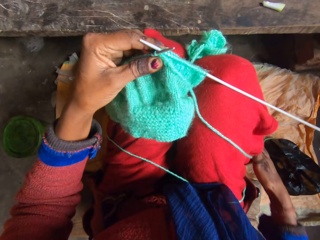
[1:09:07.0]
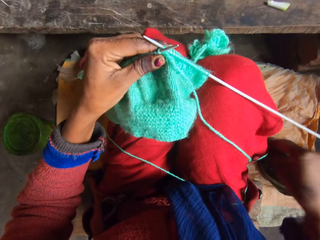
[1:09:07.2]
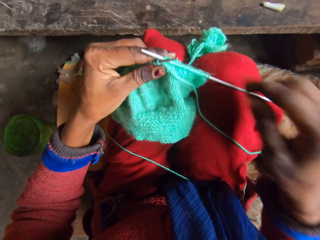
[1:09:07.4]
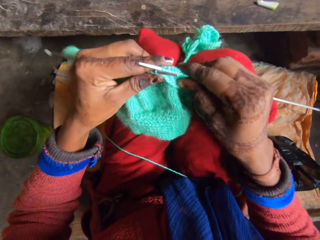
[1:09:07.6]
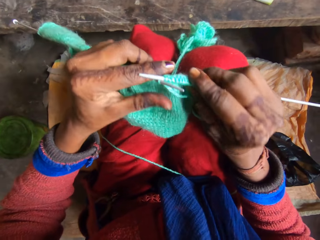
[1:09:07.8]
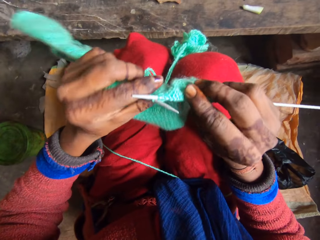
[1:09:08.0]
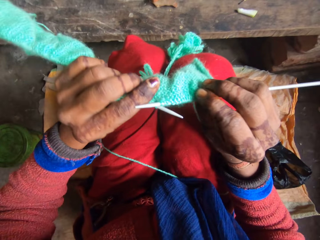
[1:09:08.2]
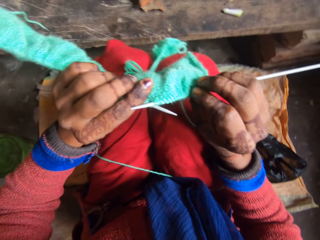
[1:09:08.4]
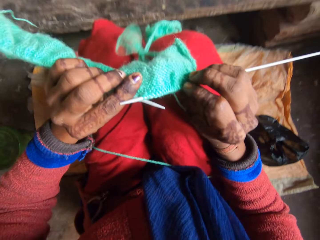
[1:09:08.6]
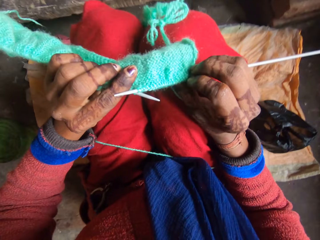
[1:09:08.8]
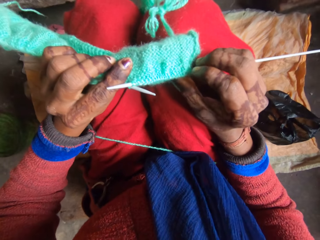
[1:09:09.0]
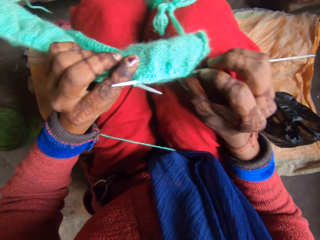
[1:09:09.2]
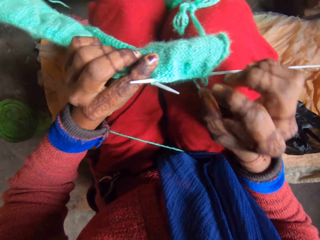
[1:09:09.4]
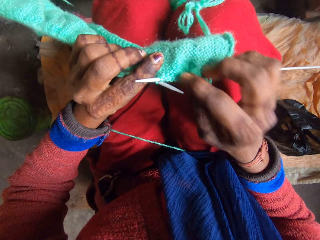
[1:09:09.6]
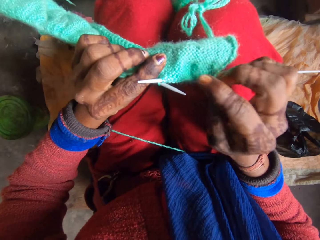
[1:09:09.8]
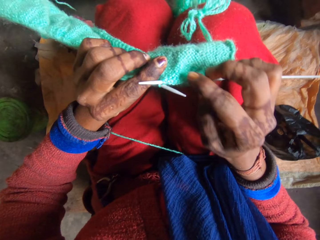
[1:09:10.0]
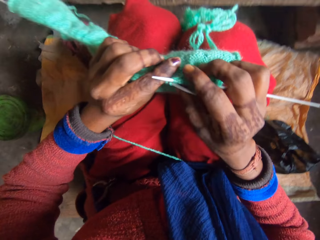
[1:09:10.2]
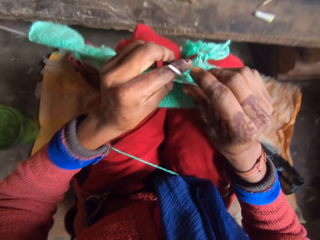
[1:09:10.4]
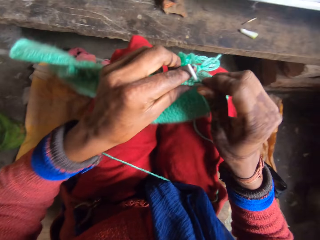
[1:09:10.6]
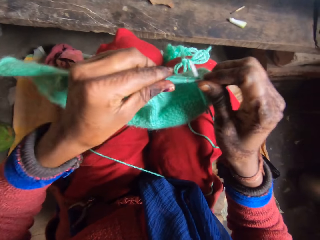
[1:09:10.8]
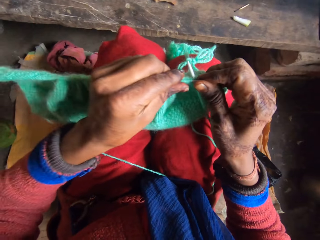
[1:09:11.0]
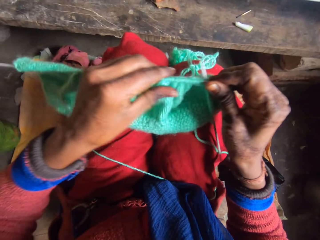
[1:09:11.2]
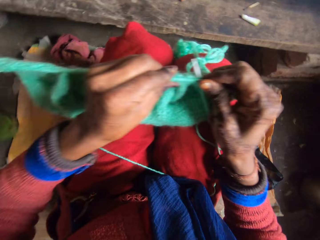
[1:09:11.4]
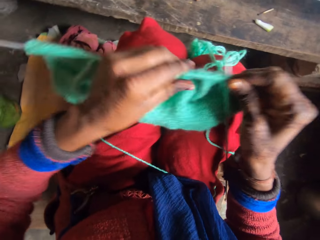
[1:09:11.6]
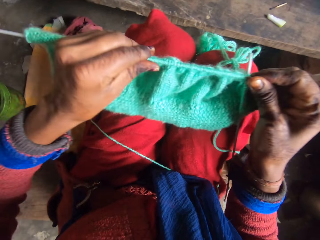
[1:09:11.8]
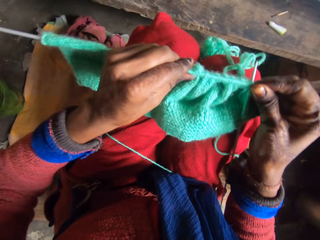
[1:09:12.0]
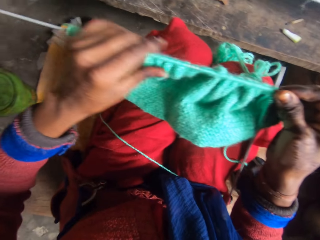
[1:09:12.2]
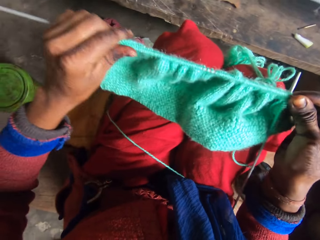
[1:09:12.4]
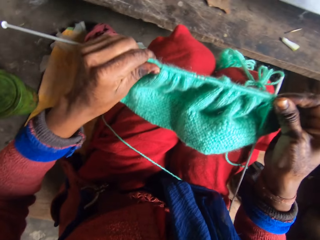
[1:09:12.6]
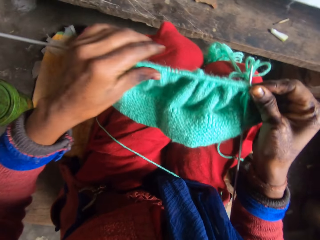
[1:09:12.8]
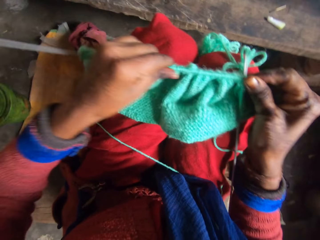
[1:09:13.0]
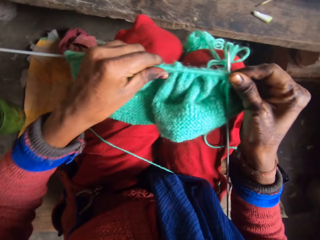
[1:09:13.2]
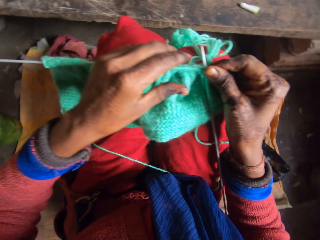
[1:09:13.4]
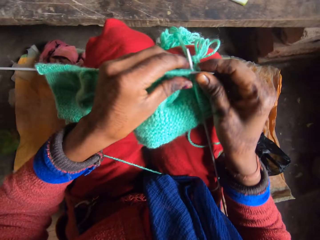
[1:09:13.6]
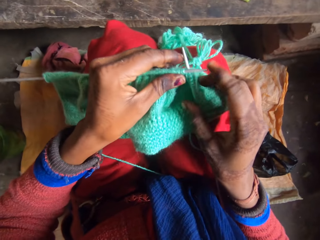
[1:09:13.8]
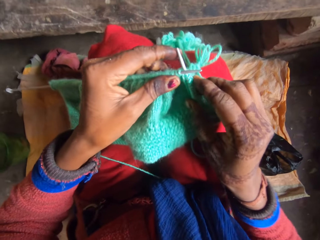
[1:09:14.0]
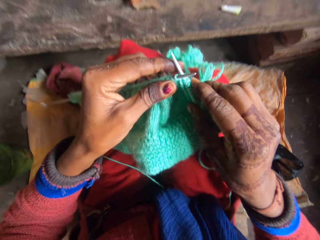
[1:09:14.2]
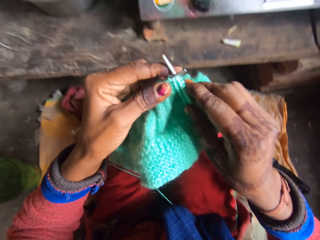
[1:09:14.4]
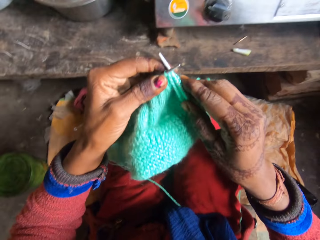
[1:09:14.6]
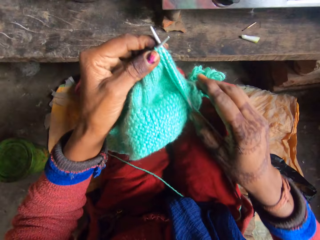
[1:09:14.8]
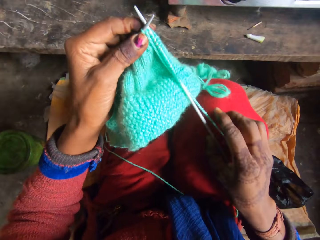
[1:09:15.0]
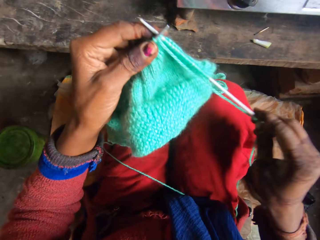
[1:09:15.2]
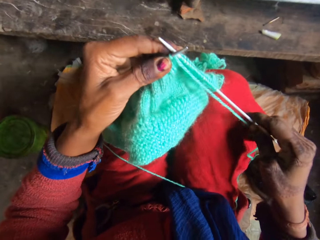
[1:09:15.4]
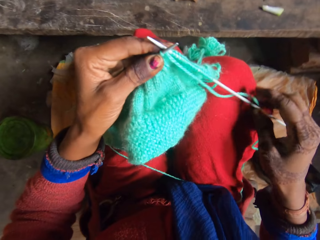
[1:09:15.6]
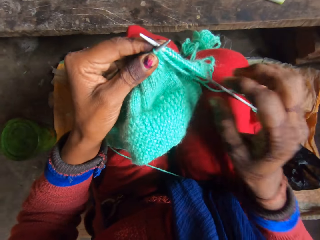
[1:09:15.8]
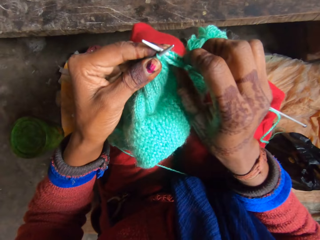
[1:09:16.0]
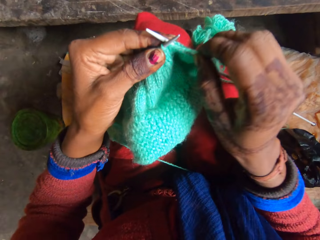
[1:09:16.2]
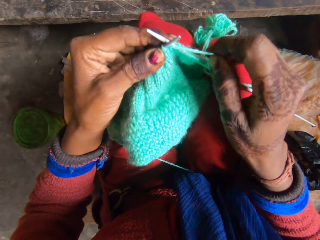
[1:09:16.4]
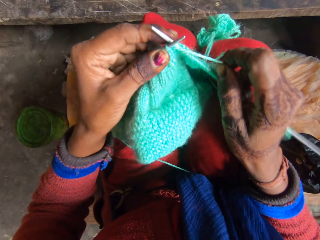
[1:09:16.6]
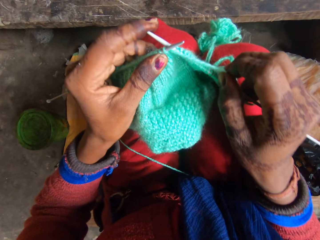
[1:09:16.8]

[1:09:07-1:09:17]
The camera wearer looks at the garment. They adjust the yarn in the needle. They move the garment in the knitting needle.

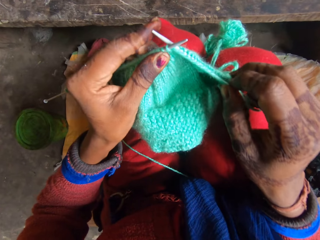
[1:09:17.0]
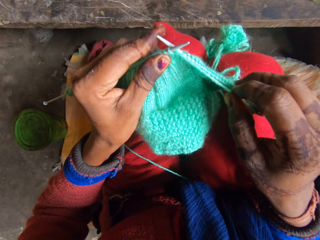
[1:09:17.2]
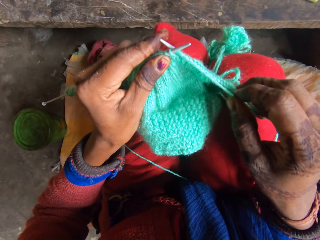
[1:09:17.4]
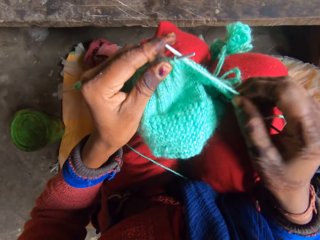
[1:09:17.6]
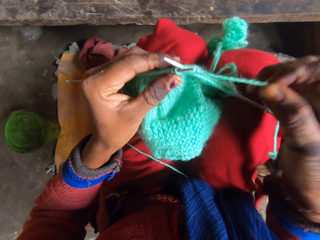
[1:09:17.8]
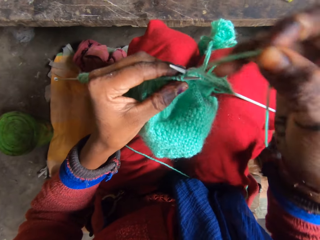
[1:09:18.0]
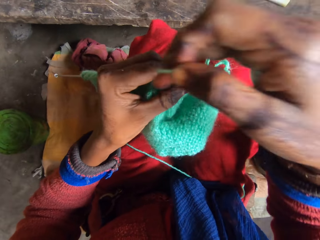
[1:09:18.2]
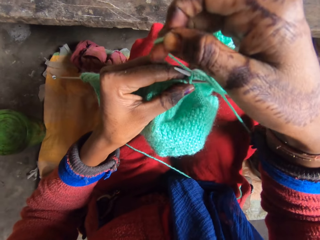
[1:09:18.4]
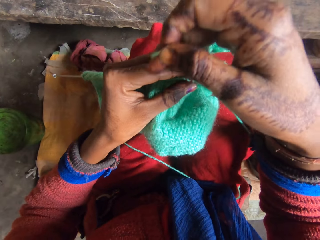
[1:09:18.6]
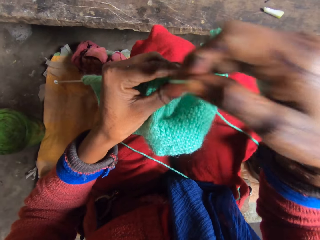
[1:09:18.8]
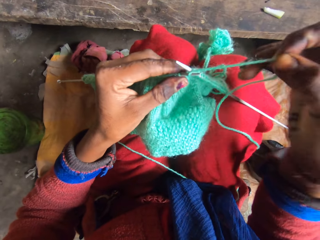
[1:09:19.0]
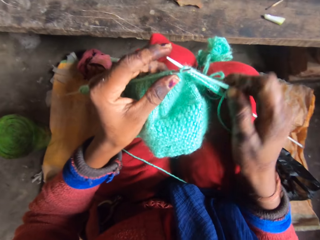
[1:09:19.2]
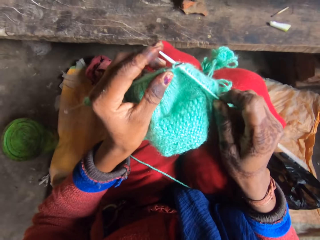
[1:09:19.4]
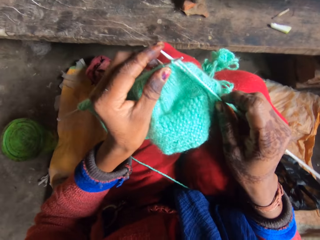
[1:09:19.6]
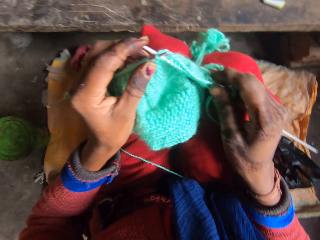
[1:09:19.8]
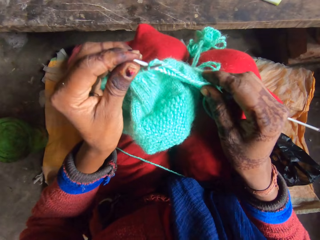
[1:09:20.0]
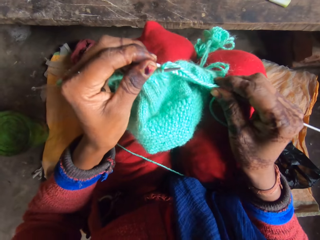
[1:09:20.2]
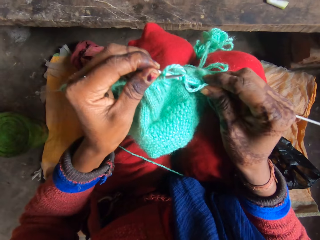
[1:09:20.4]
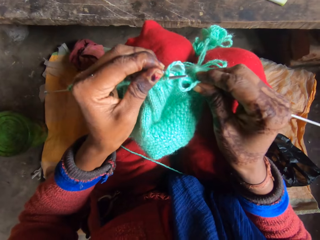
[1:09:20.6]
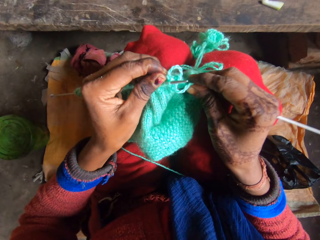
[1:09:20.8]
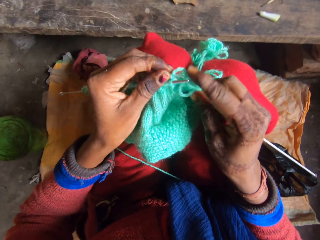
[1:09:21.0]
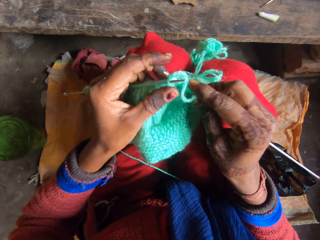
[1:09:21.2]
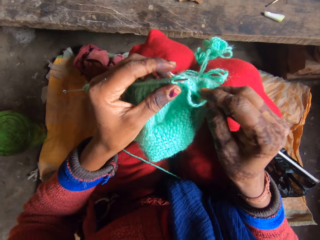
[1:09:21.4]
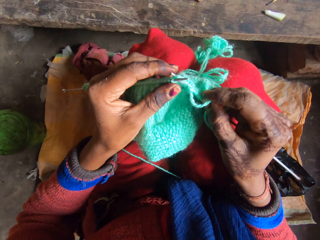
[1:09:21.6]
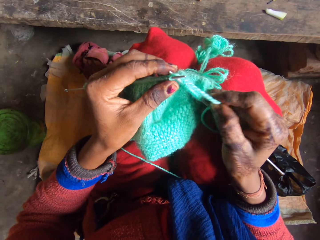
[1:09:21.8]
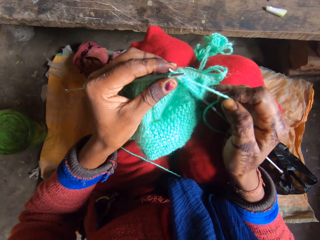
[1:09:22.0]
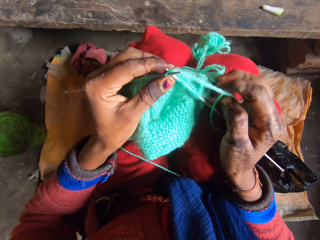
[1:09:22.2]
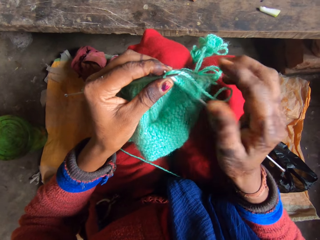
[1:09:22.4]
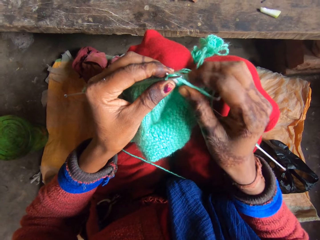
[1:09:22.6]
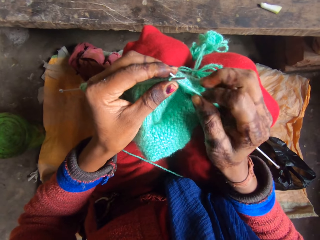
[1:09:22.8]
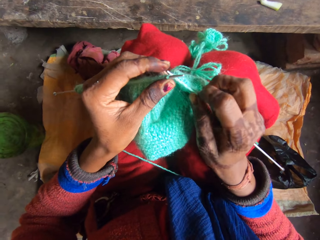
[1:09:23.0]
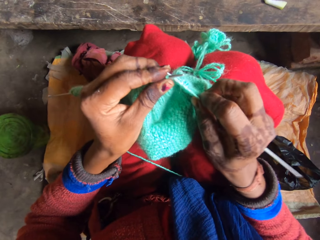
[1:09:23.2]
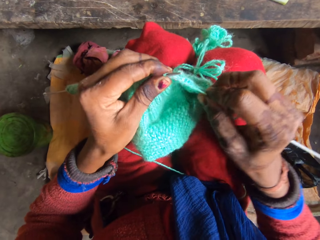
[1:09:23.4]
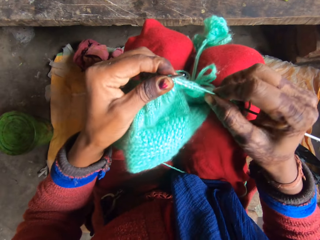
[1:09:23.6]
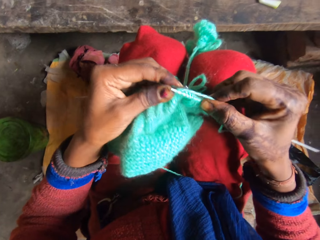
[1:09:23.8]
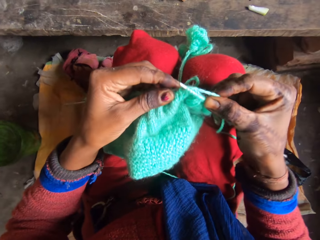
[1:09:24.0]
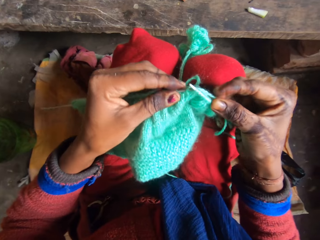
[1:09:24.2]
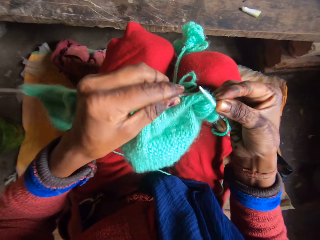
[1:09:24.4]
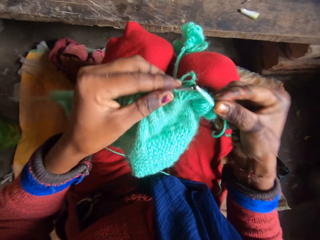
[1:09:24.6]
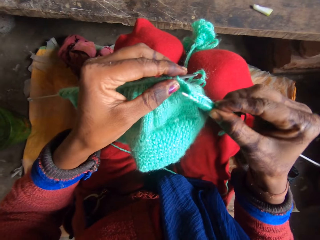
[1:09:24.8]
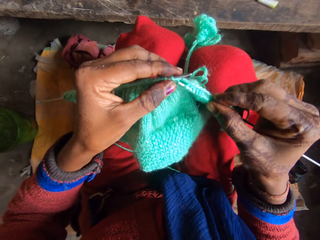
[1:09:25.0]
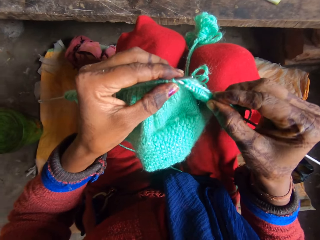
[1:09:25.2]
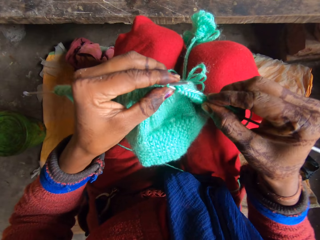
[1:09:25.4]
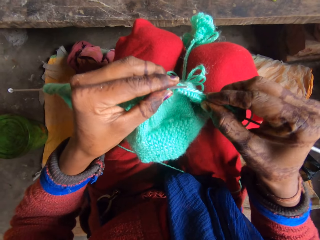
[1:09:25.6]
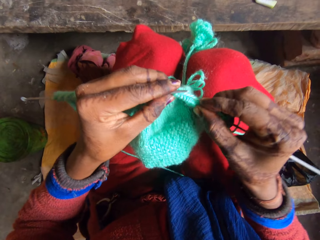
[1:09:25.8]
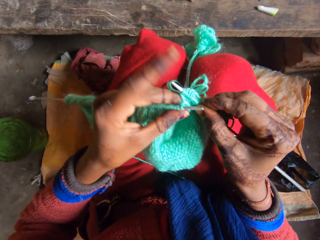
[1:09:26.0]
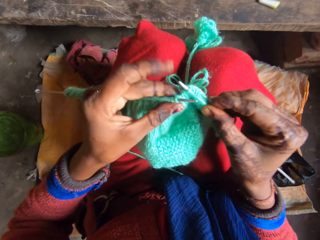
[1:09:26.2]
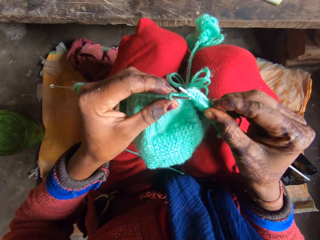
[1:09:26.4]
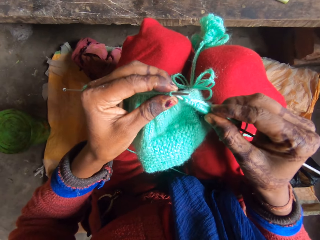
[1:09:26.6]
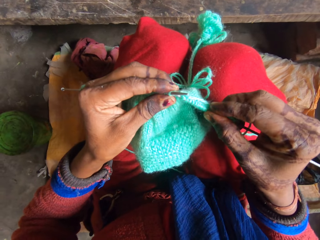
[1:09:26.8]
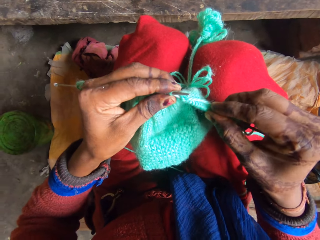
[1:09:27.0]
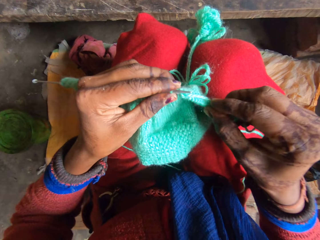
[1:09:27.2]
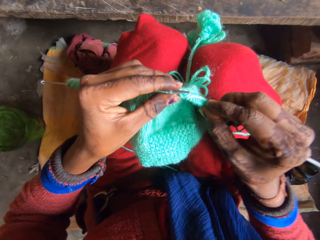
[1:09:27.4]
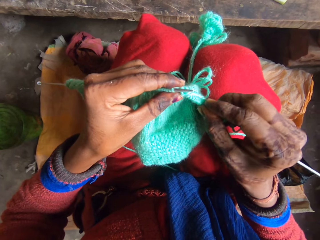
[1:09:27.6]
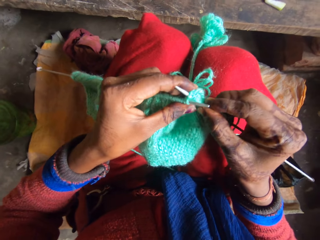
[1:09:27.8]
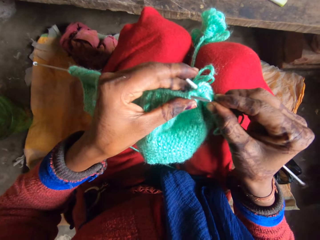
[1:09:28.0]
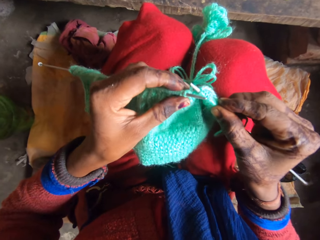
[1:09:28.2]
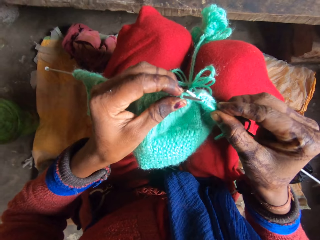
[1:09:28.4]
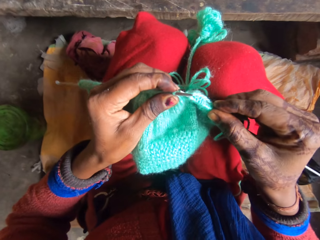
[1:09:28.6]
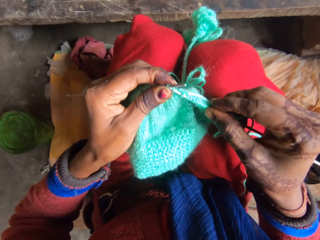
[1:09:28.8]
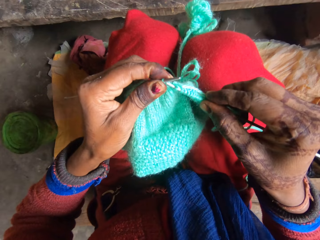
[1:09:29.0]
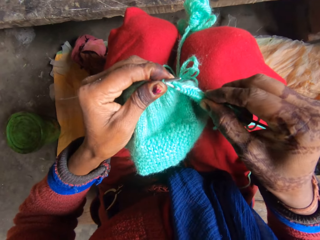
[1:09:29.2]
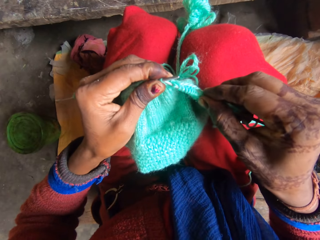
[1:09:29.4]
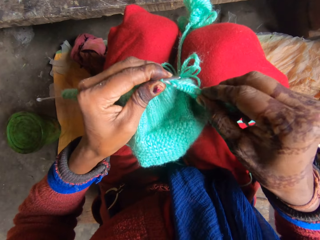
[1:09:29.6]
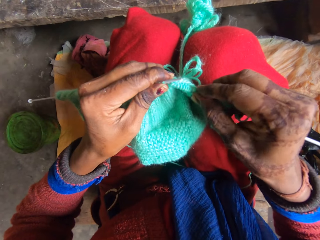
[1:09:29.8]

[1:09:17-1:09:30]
The camera wearer knits a garment using a yarn and a knitting needle. They roll the yarn on the needle. They knit the yarn with the needle.
